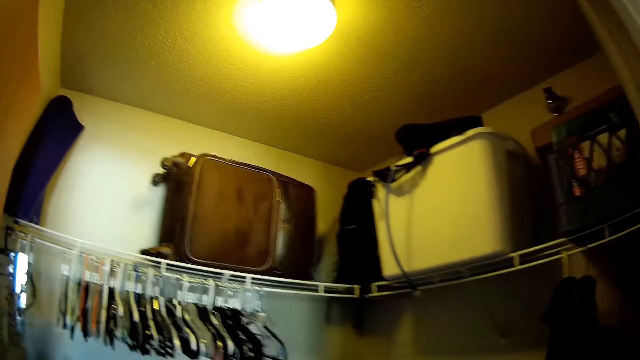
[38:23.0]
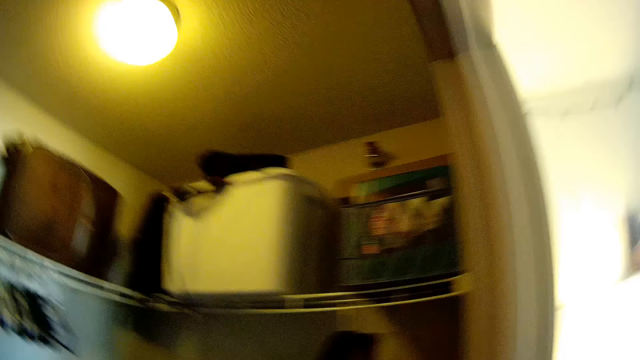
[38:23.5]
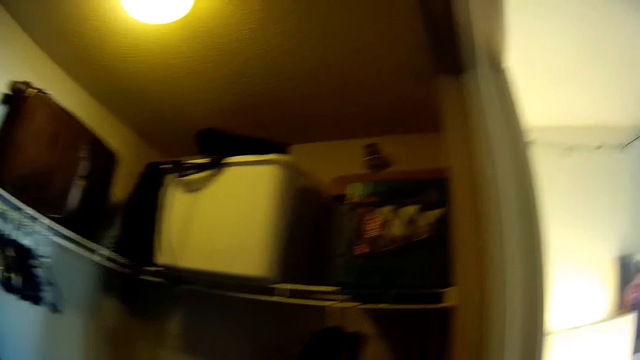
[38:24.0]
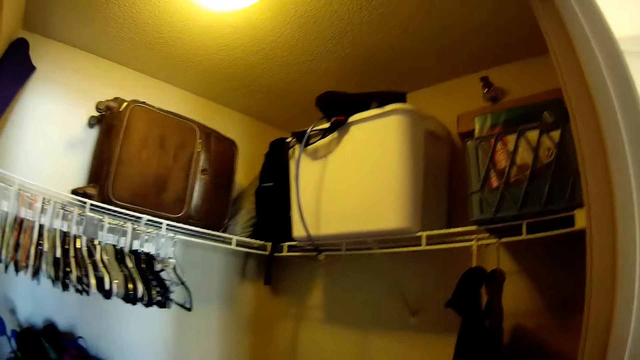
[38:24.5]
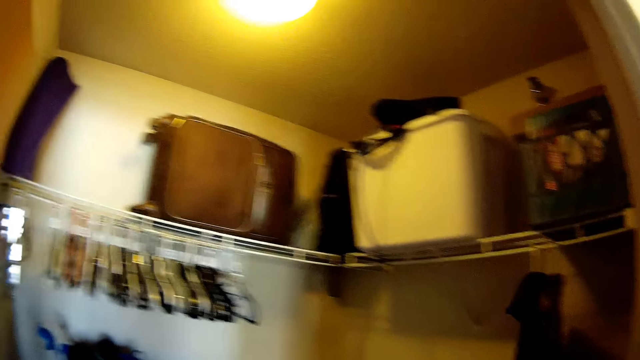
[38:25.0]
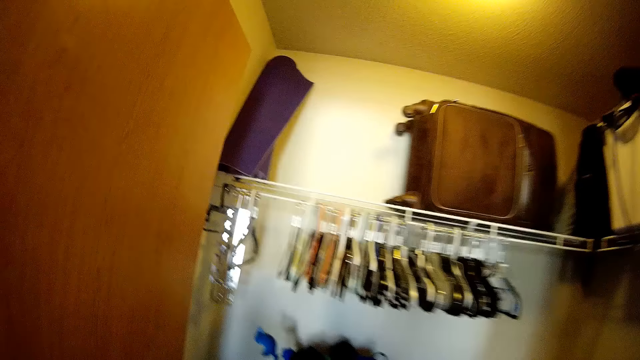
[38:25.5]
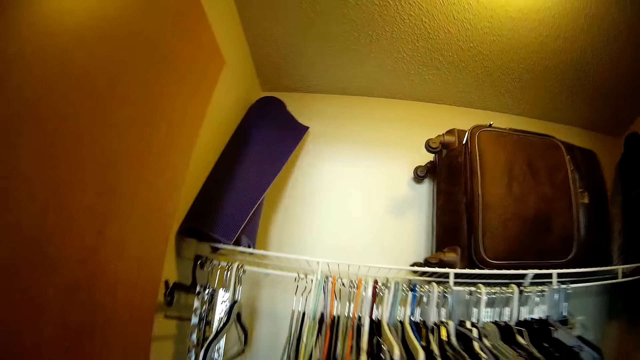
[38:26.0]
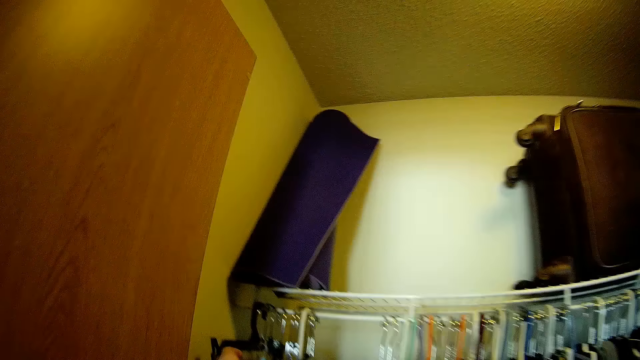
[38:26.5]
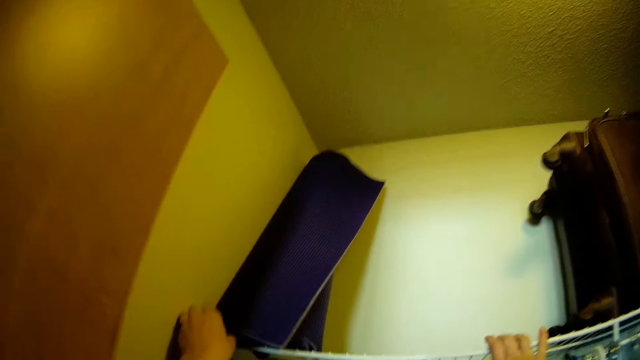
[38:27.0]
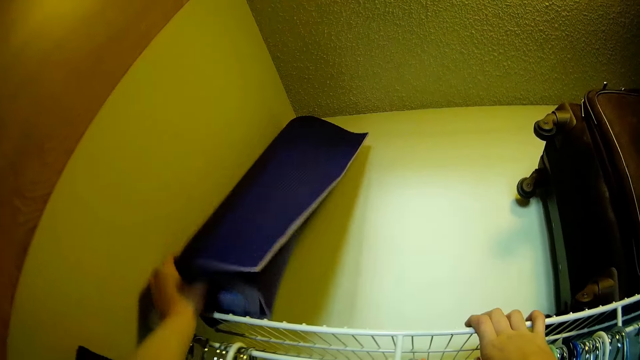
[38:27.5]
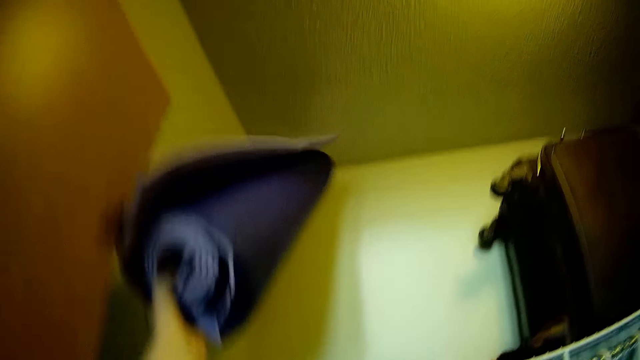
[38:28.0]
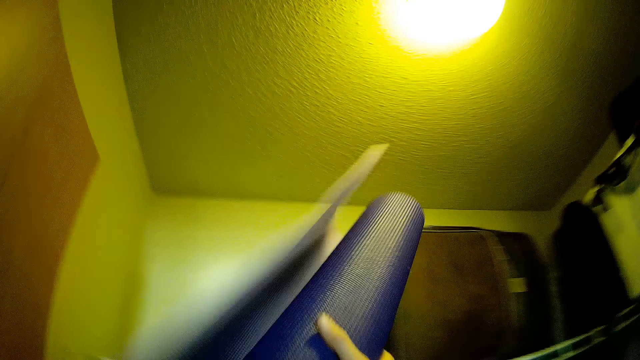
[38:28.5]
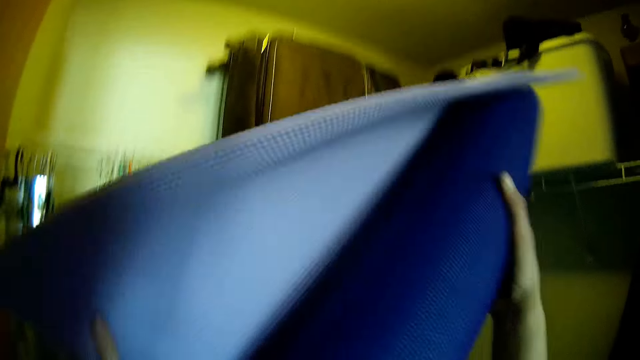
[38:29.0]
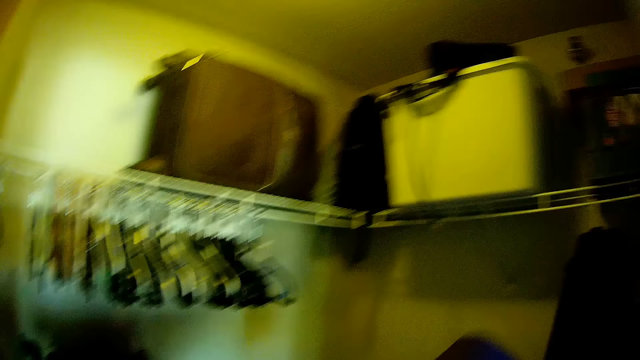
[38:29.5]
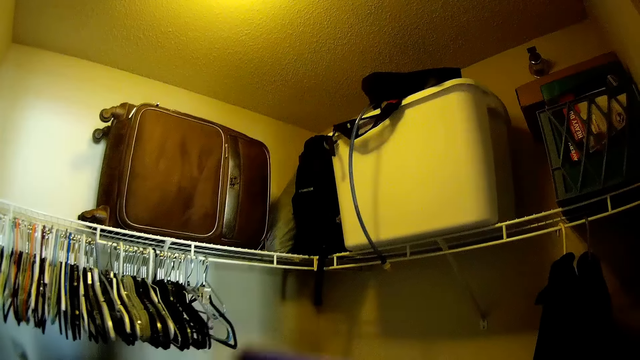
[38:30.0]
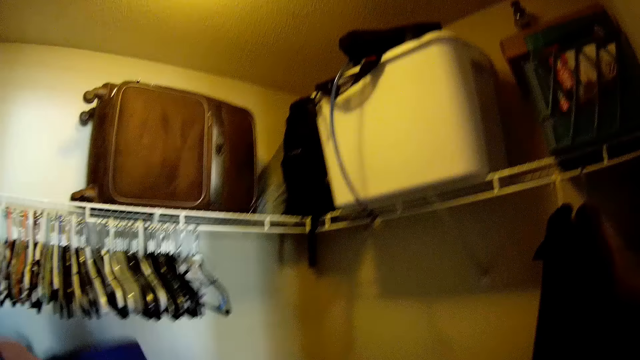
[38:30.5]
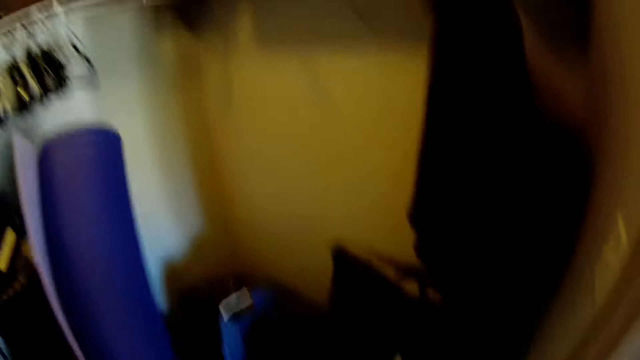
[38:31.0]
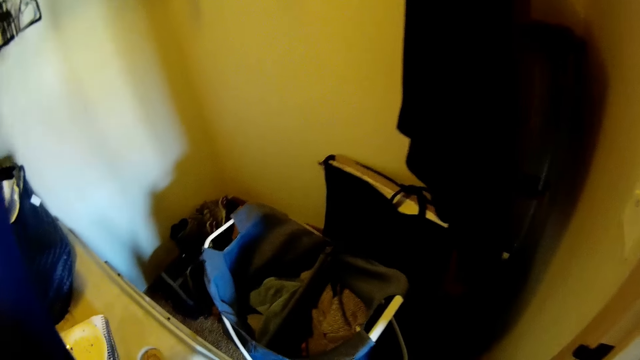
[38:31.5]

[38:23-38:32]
The camera wearer picks up a mat from the top shelf of a closet.

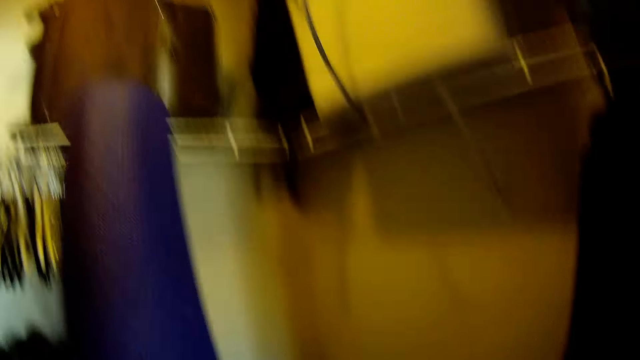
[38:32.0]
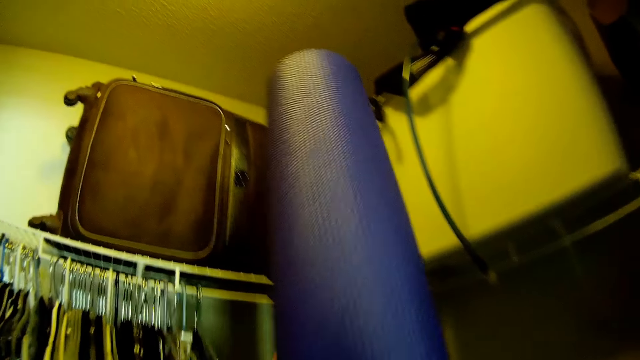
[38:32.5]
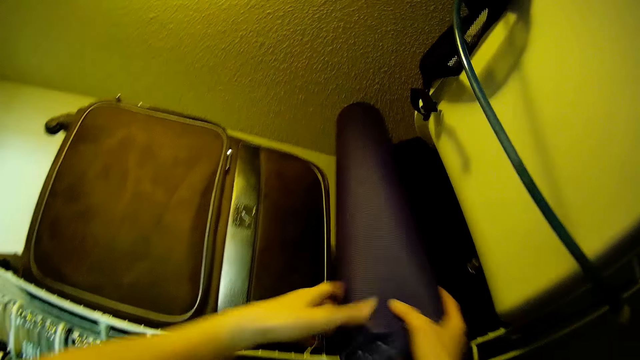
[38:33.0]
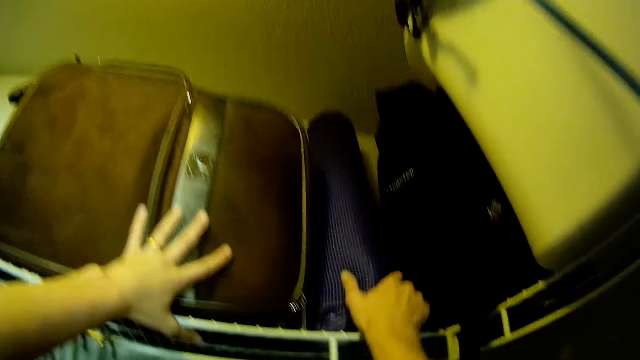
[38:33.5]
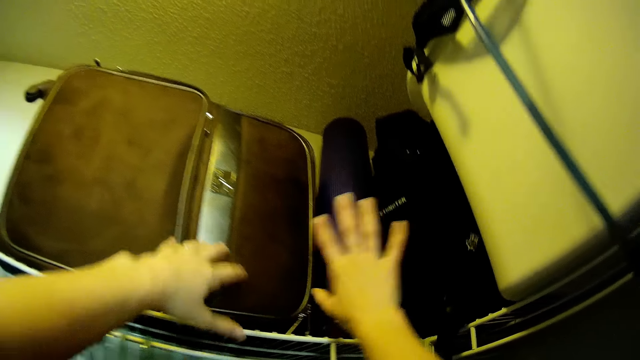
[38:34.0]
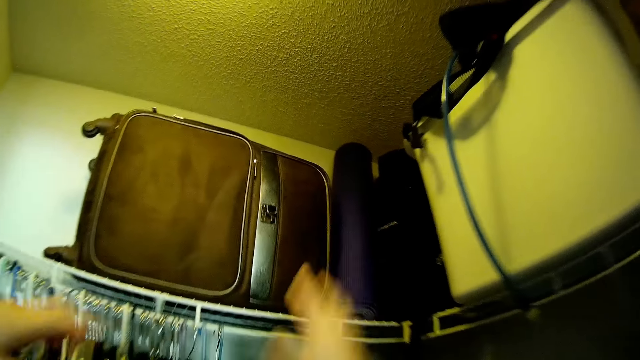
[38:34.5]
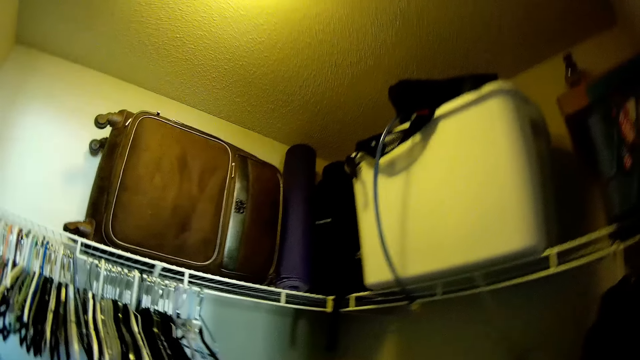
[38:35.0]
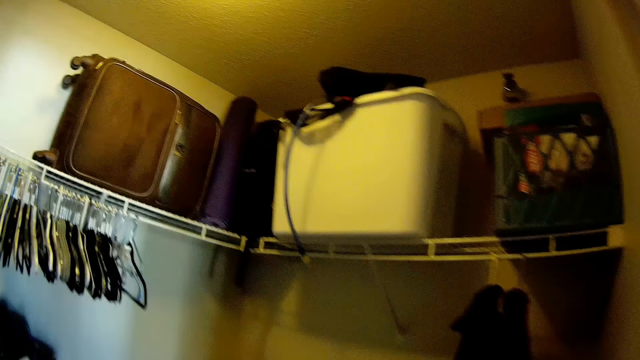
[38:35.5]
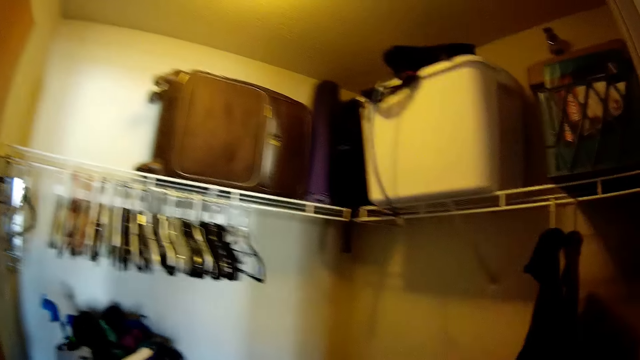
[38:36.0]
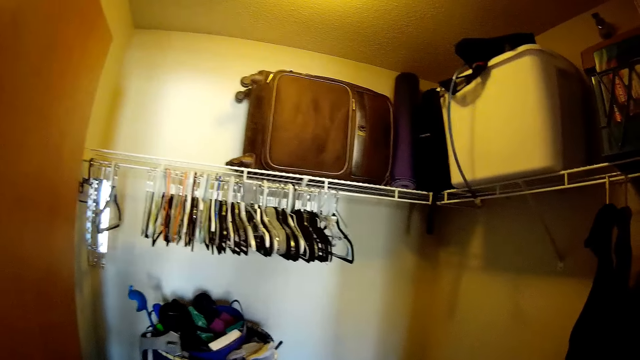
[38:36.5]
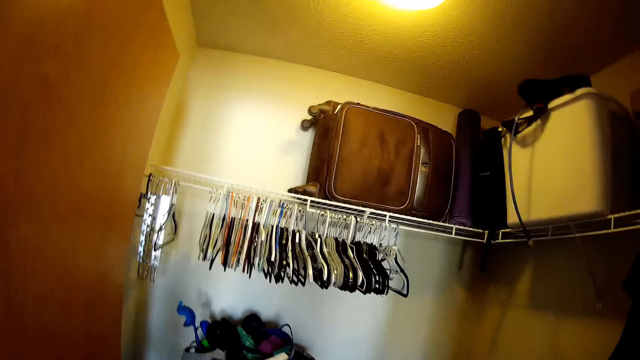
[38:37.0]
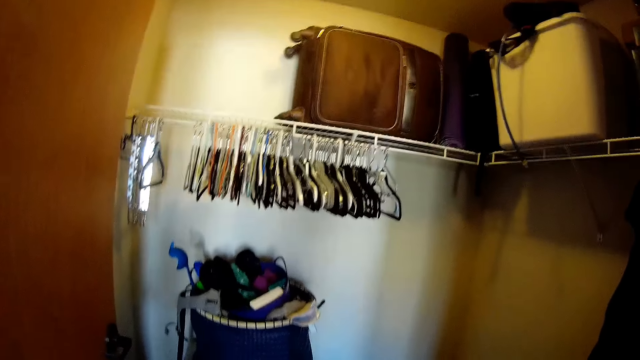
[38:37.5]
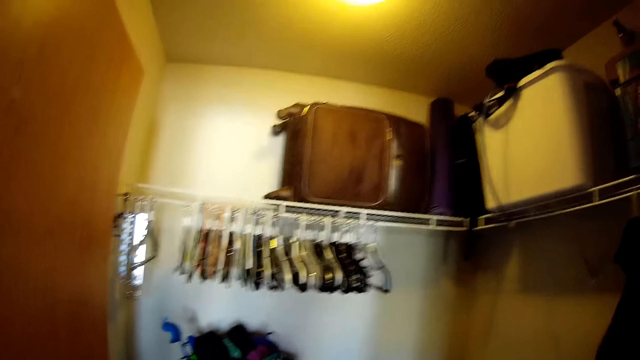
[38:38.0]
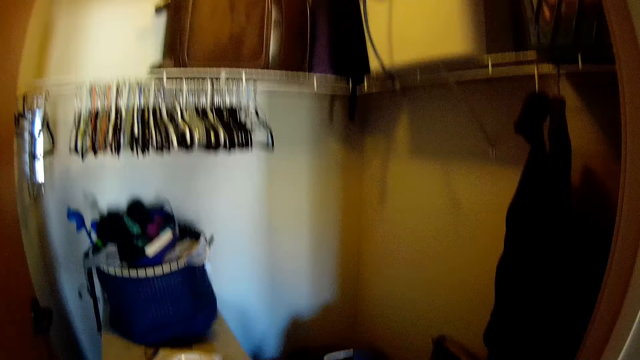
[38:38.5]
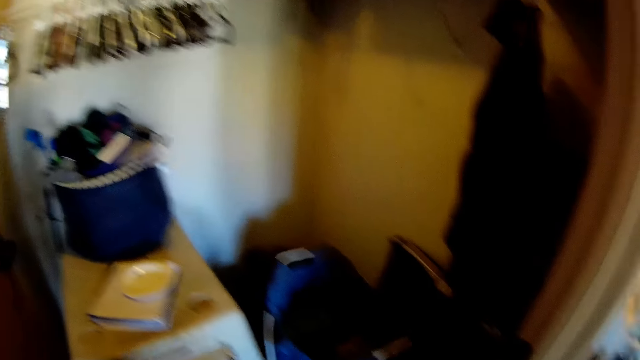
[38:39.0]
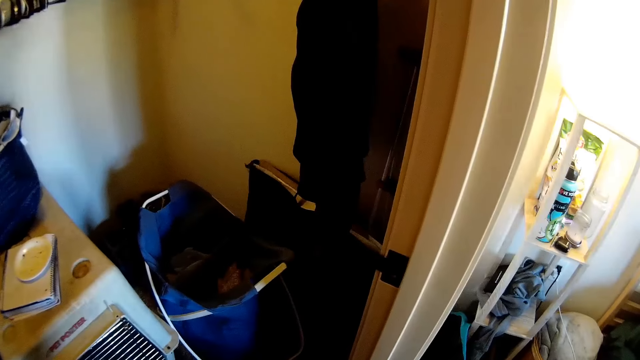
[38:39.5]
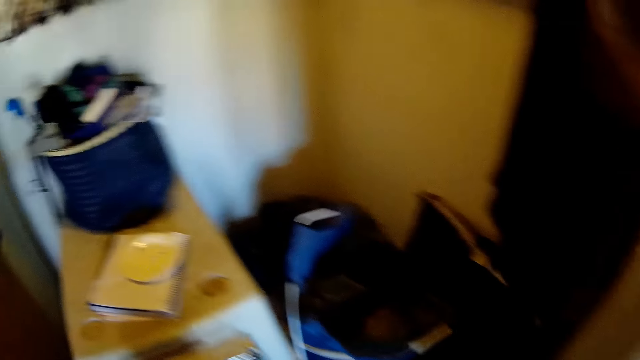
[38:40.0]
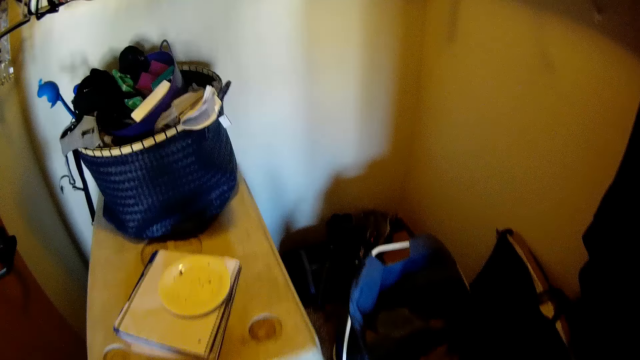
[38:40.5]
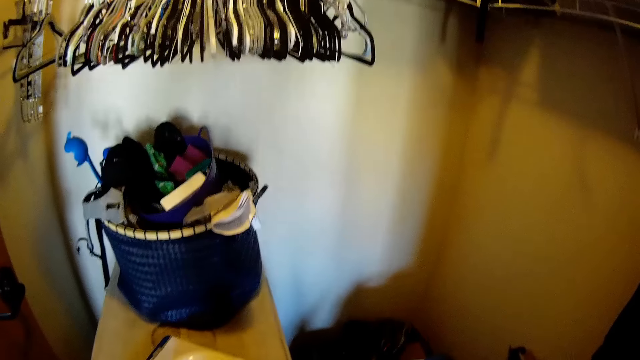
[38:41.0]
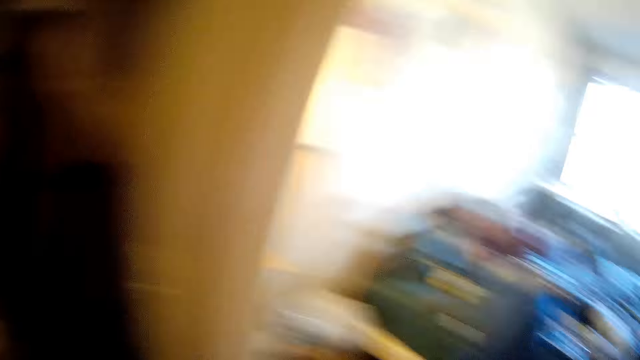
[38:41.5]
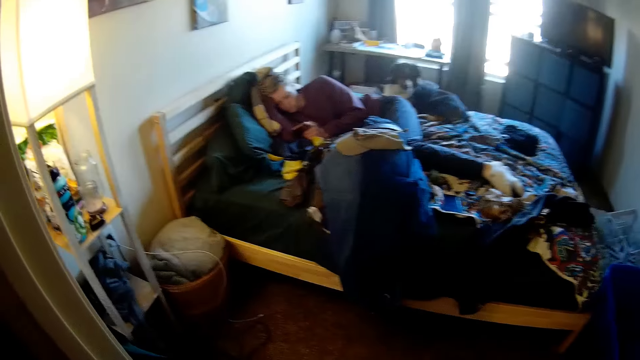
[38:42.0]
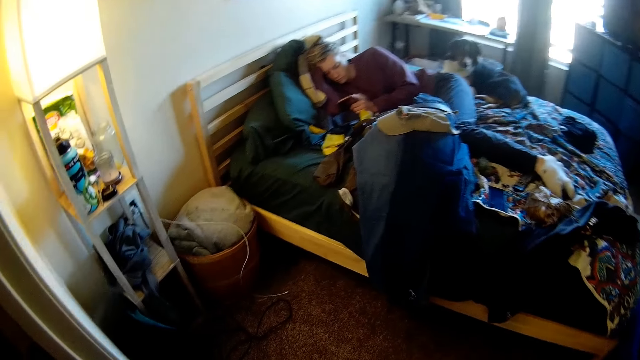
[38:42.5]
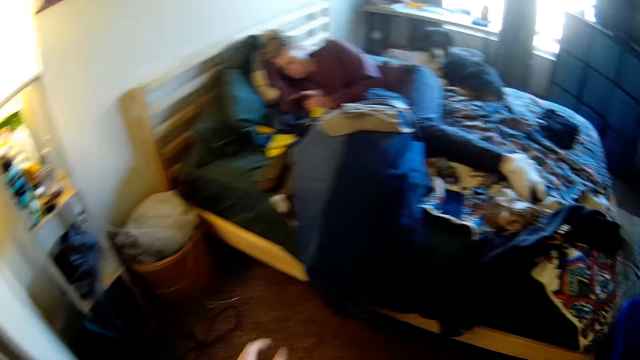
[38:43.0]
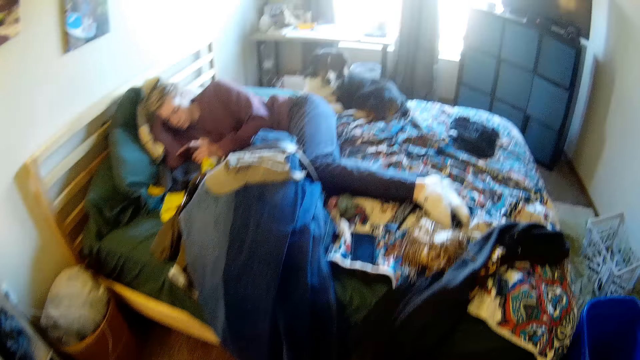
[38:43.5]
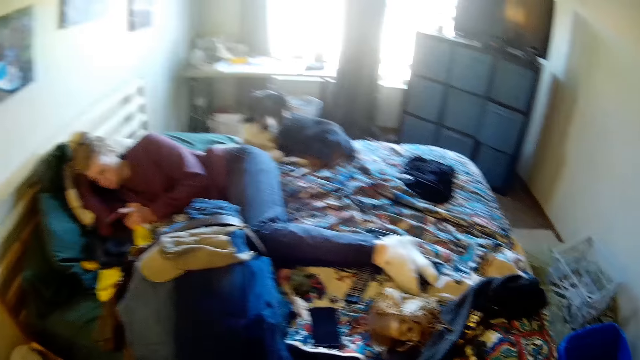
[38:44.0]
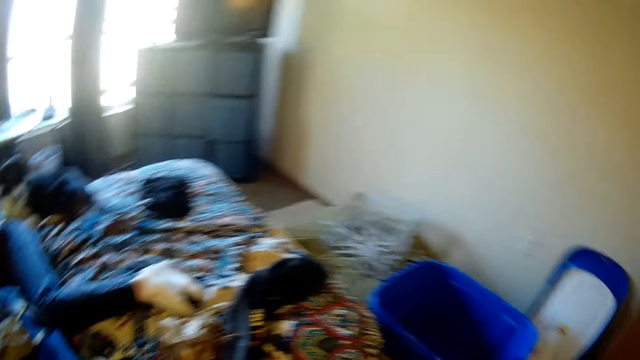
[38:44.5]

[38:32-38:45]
The camera wearer picks up a carpet on the top shelf of a closet and rearranges it by putting it beside a suitcase on the shelf. They look around a bedroom.
